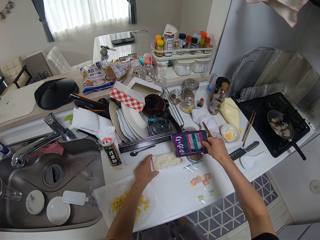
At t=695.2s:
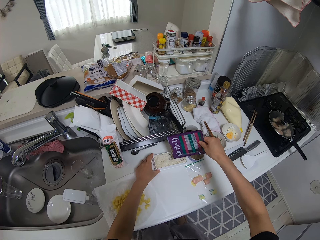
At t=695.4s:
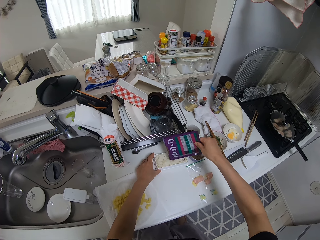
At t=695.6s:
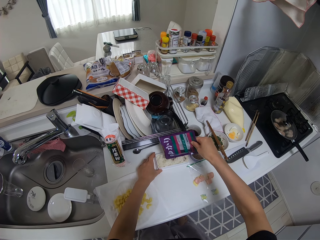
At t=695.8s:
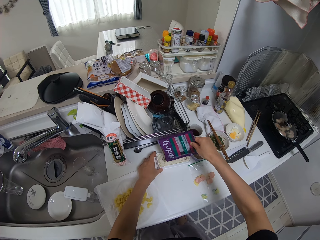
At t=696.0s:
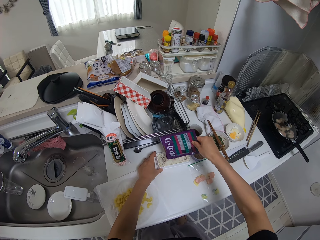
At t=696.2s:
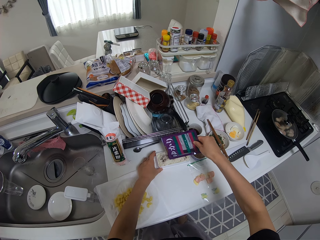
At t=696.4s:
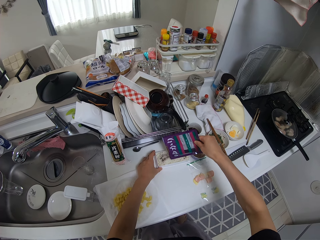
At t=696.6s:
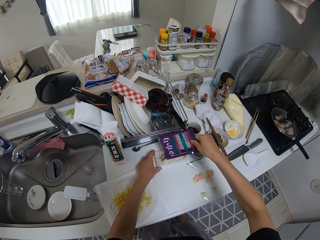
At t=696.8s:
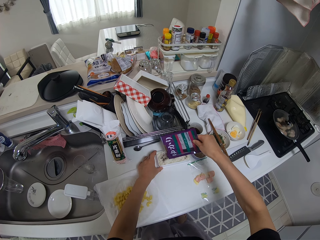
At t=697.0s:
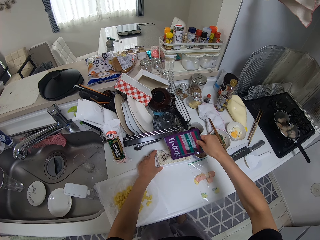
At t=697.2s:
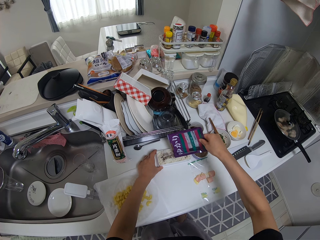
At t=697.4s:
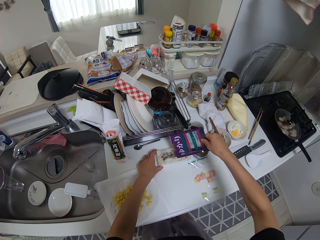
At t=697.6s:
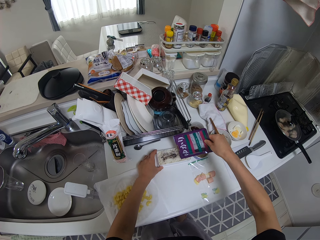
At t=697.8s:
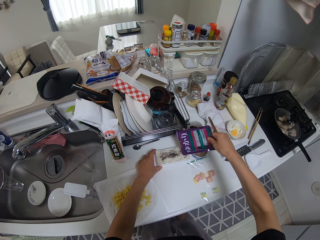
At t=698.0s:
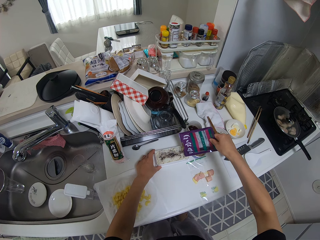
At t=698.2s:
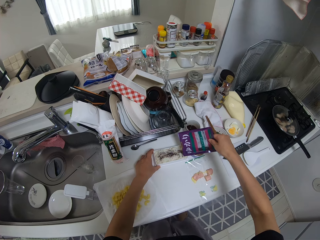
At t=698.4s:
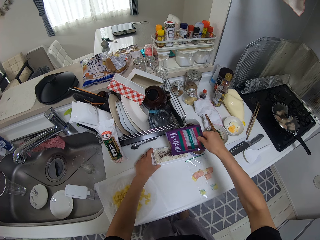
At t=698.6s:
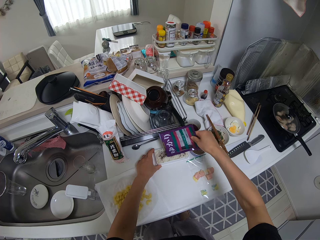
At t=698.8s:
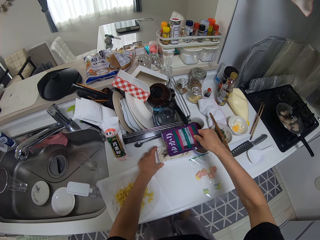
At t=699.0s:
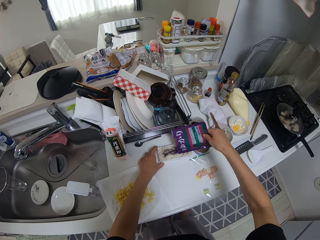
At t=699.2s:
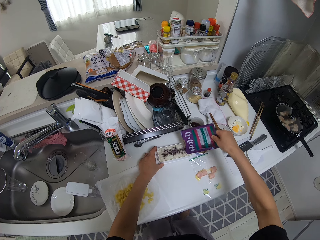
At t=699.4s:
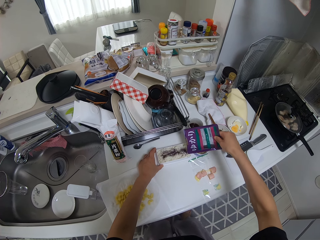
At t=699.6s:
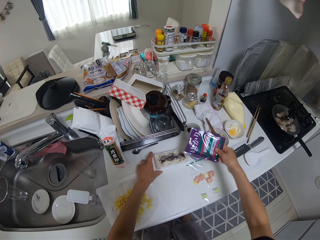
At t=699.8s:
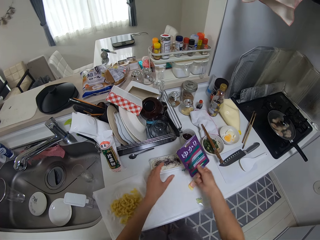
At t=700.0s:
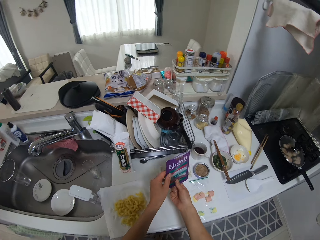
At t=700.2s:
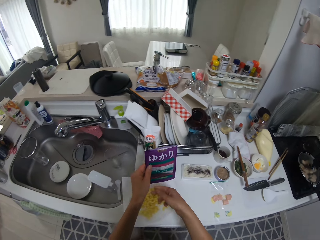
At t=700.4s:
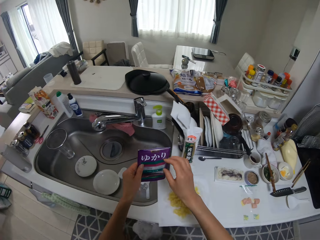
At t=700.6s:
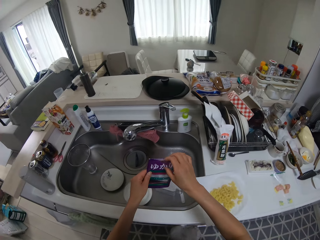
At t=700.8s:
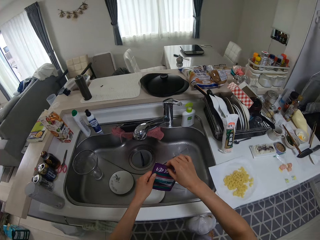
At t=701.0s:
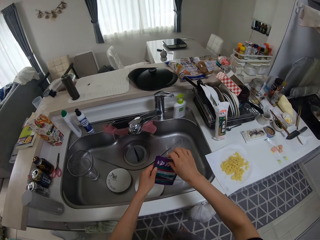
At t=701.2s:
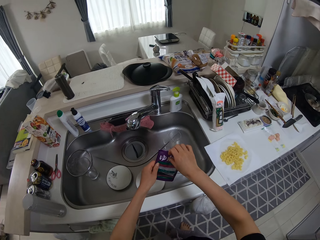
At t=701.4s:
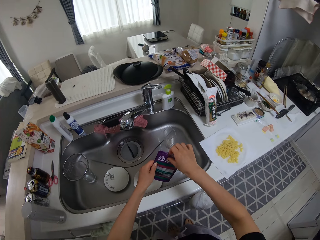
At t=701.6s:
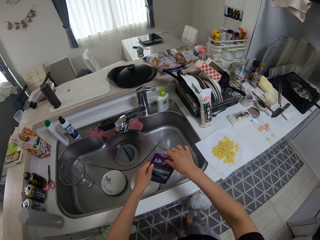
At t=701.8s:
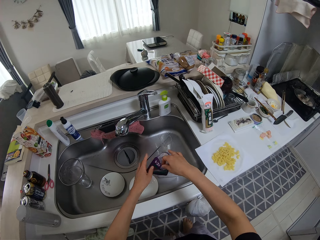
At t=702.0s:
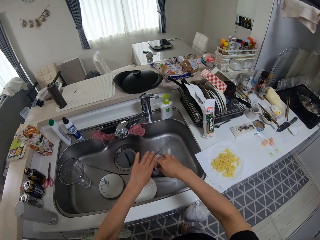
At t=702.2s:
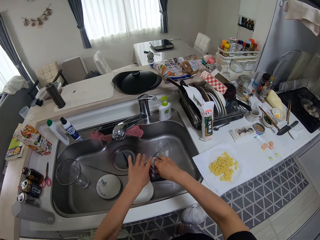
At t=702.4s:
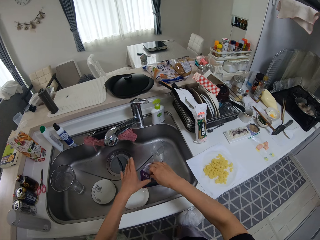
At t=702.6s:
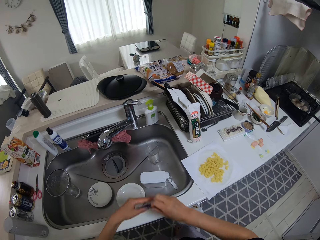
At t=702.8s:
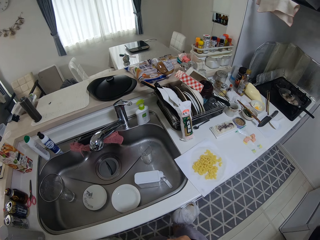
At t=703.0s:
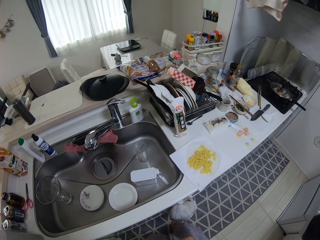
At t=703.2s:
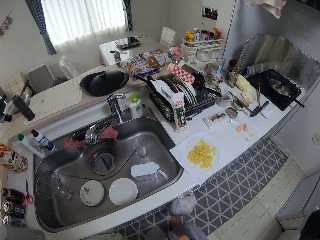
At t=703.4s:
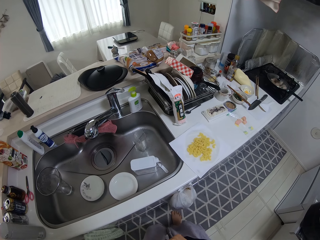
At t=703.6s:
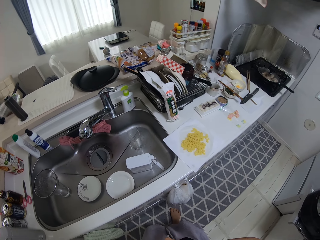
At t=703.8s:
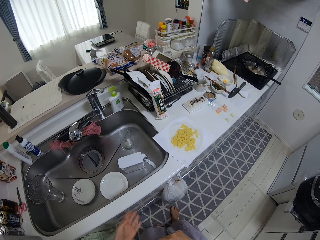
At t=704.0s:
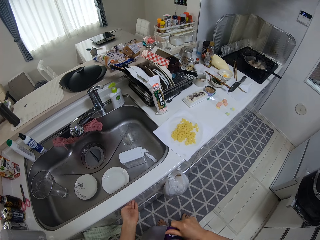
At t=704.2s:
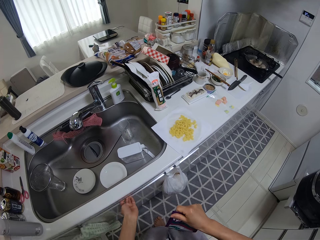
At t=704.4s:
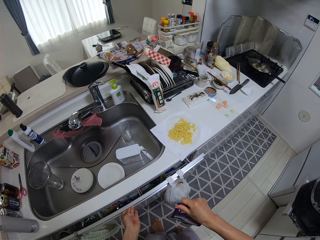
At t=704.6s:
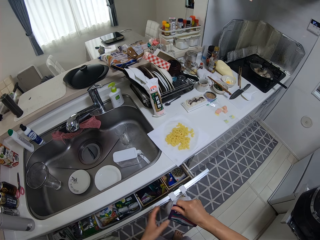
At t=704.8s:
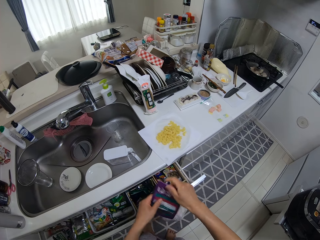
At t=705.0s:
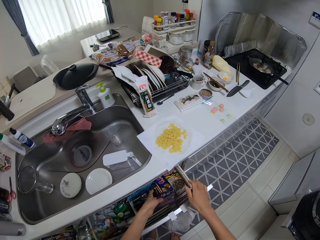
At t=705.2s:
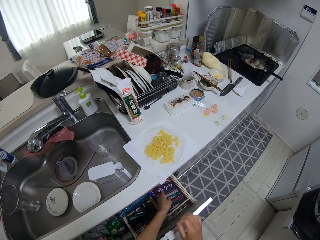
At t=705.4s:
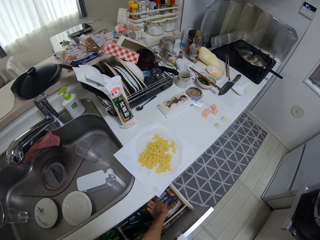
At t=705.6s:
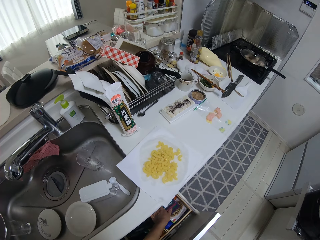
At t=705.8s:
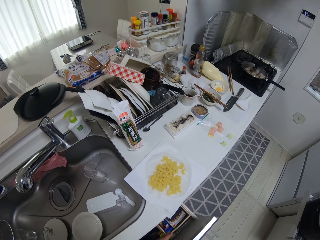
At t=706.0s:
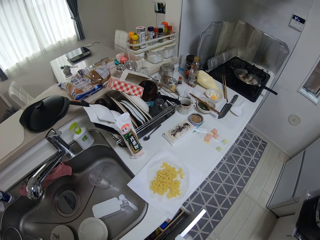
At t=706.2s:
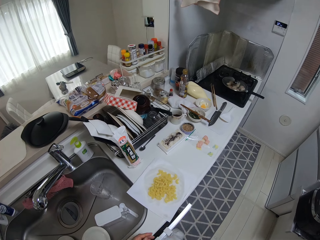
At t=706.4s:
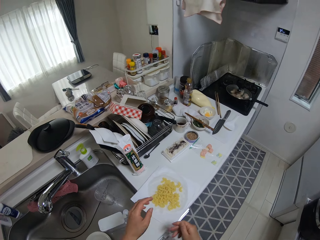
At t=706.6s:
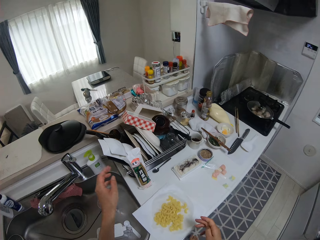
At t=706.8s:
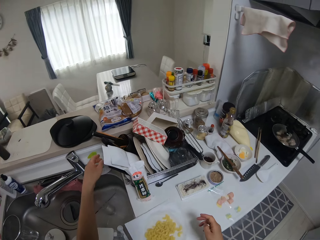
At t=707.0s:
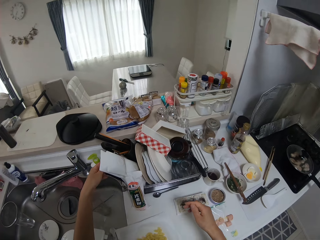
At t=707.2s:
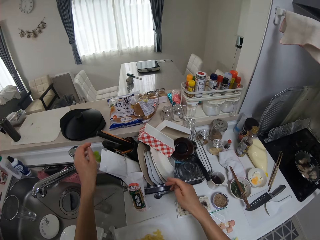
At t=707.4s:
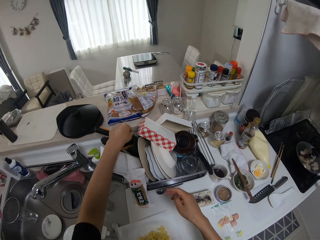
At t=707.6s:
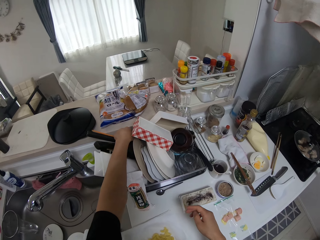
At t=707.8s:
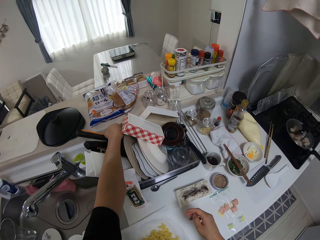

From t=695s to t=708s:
The camera wearer pours food from the food package or curry sauce packet into the container. She adjusts the food package with her hands. She wipes the packet. She opens the kitchen drawer with her left hand. She drops the food package in the drawer. She closes the drawer with her right hand. She touches something. She picks up a chopstick from the rack.
